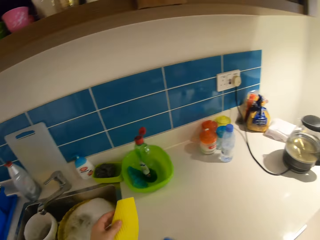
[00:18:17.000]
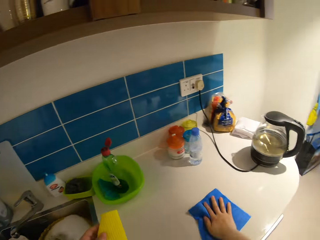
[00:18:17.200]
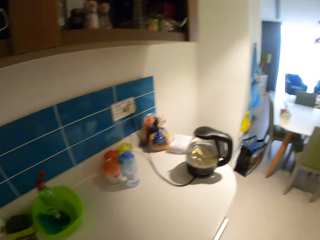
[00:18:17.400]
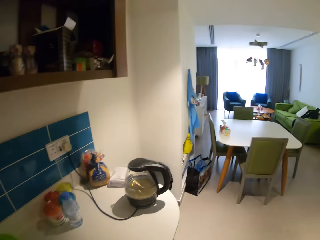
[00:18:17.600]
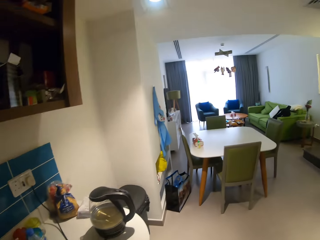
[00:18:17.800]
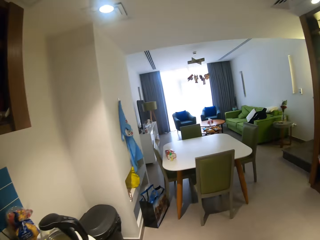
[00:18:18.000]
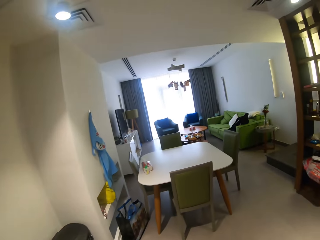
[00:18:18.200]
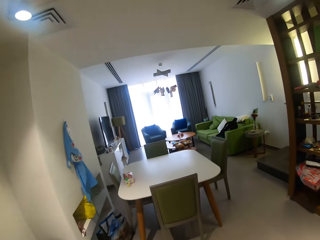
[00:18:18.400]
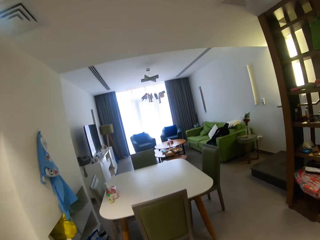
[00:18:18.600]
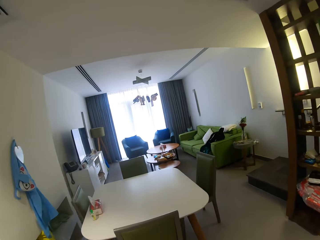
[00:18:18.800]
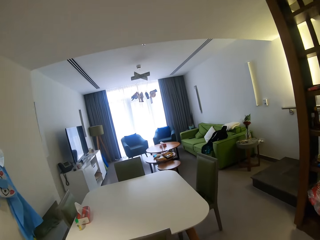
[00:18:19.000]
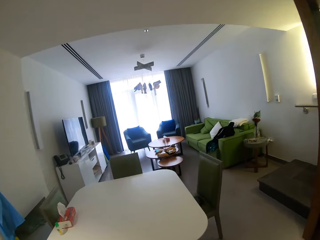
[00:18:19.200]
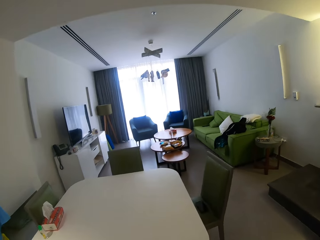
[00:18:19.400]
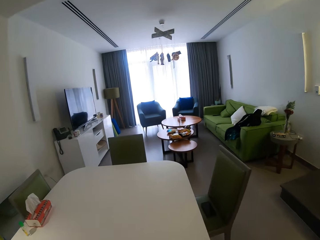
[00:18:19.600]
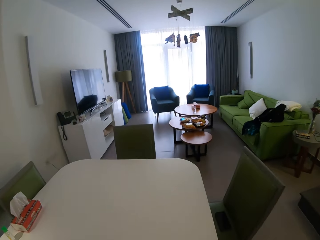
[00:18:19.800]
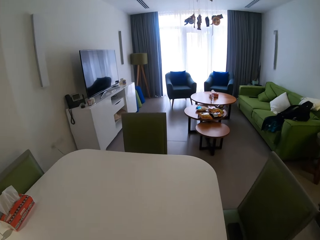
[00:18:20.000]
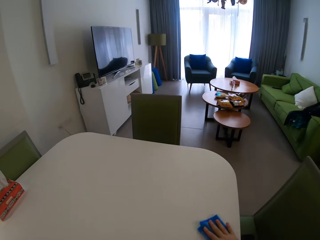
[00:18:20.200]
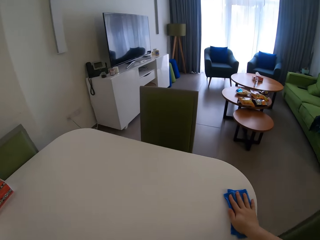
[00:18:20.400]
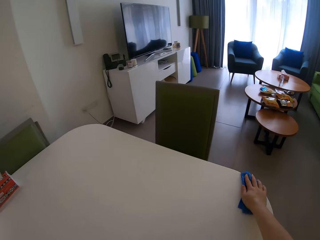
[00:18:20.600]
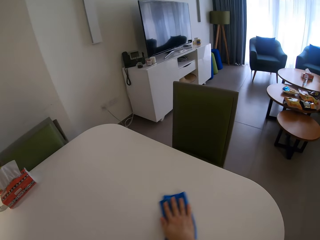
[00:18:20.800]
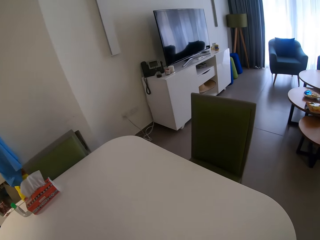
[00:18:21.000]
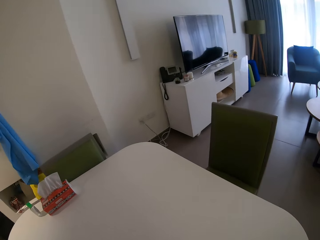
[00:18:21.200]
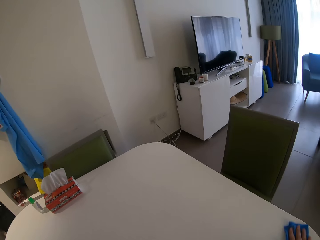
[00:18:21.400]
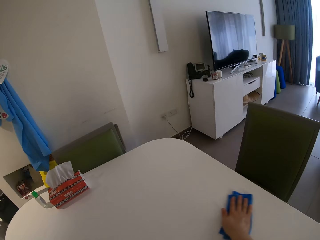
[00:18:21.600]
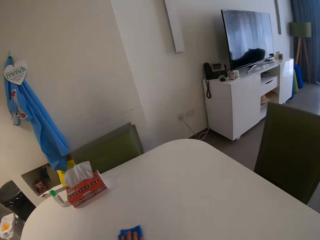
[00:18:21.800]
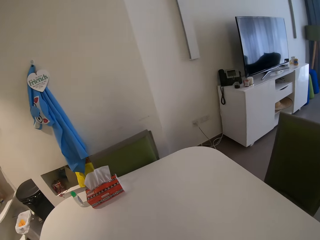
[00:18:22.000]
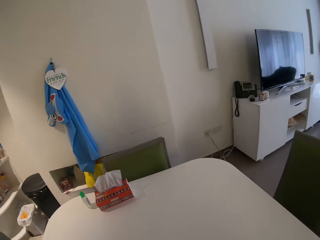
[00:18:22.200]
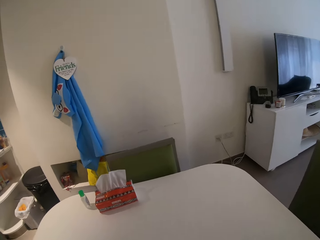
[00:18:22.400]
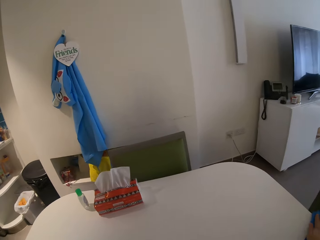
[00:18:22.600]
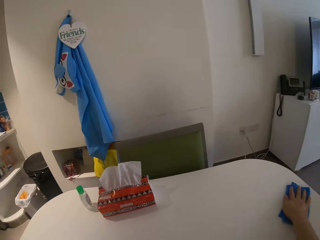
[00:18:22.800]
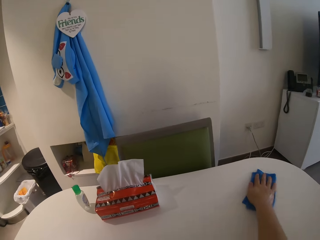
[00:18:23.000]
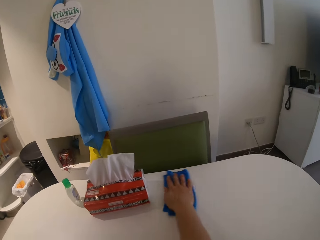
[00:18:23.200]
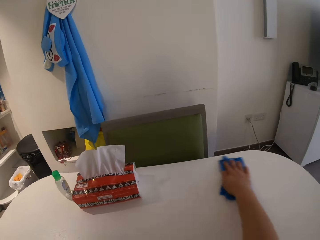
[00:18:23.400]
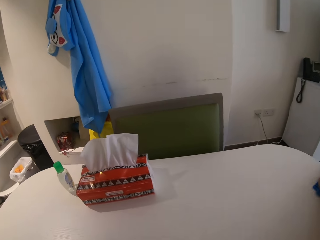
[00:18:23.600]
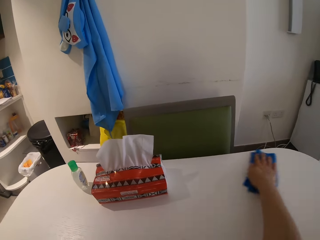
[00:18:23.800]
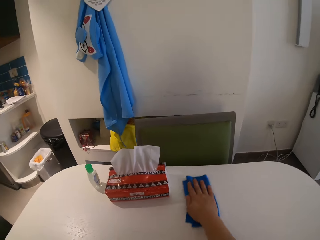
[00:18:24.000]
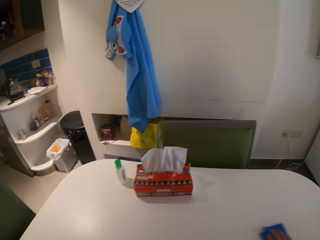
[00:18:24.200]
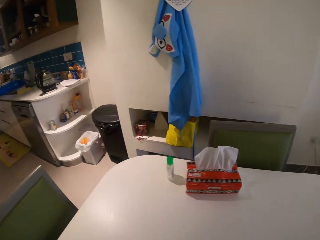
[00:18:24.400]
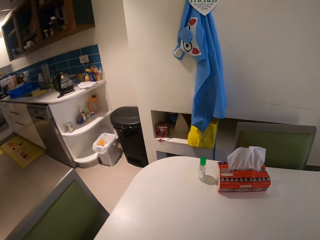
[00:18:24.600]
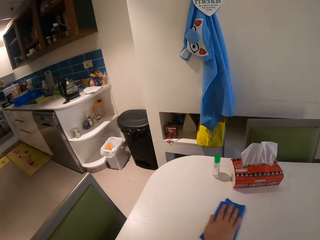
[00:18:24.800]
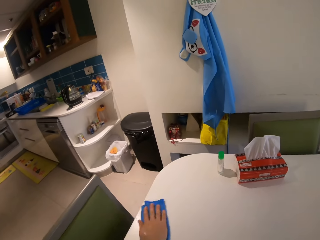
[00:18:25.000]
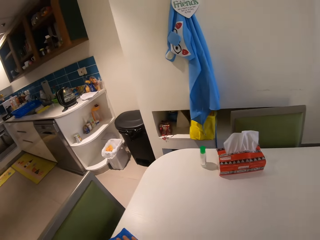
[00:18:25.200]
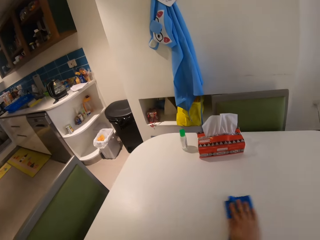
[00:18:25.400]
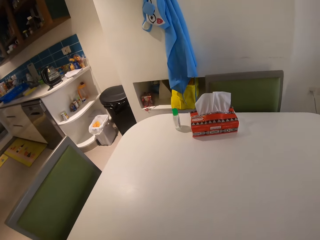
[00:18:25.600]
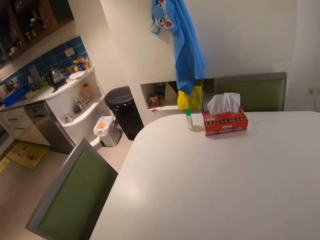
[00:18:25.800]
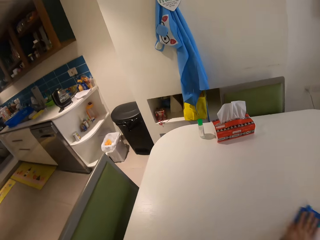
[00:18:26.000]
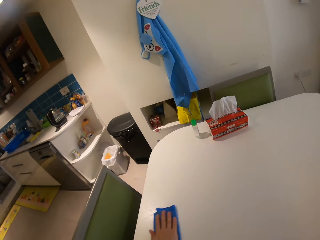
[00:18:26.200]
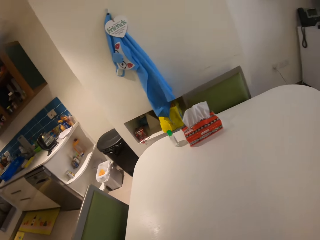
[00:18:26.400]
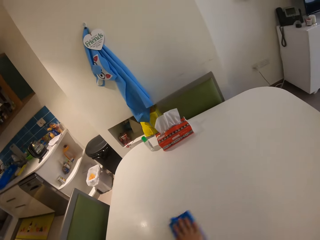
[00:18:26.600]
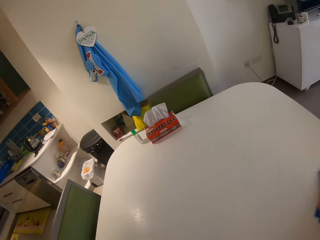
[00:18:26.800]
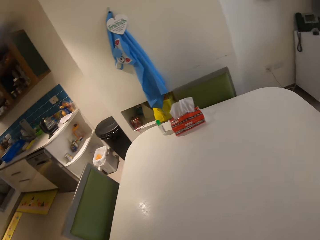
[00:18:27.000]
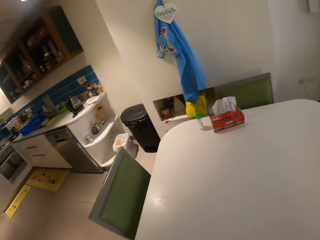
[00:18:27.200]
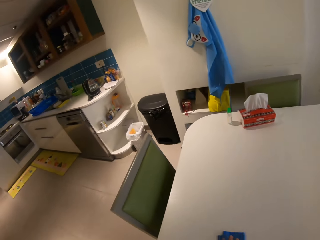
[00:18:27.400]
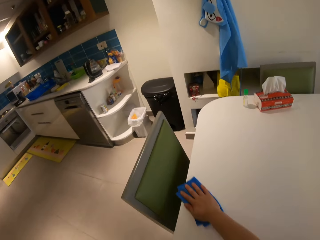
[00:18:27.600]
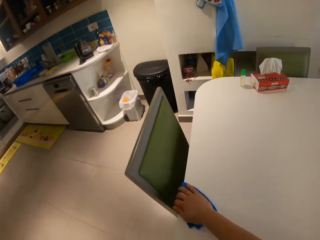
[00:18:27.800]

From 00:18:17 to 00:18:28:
The camera wearer moves towards the dining table. She cleans the dining table with the napkin in her right hand.

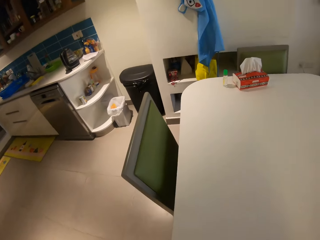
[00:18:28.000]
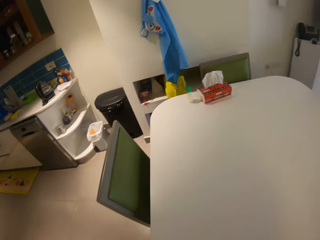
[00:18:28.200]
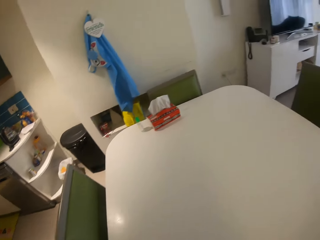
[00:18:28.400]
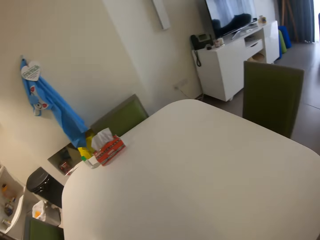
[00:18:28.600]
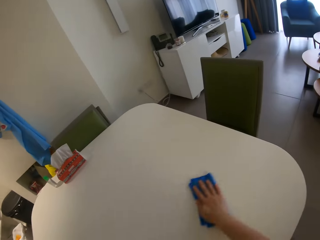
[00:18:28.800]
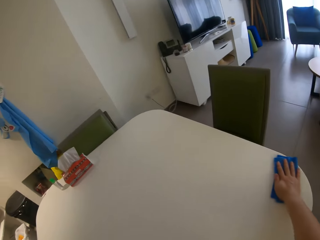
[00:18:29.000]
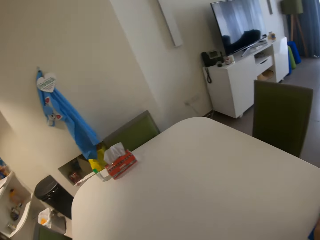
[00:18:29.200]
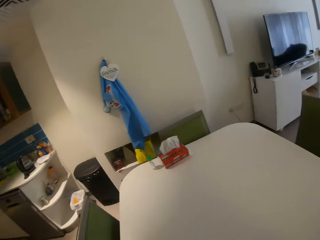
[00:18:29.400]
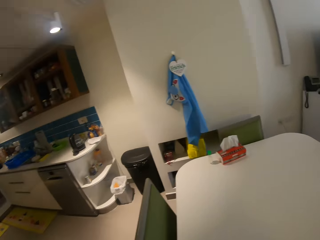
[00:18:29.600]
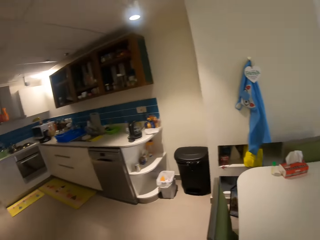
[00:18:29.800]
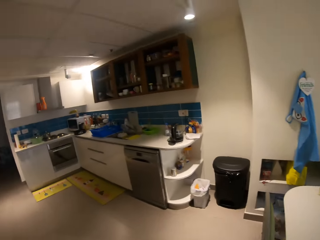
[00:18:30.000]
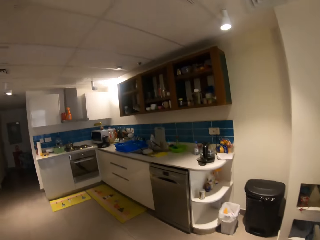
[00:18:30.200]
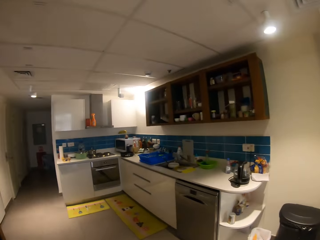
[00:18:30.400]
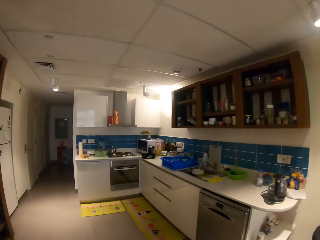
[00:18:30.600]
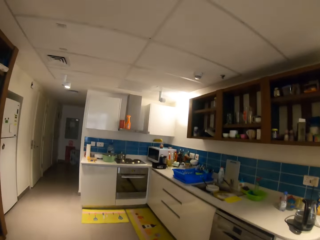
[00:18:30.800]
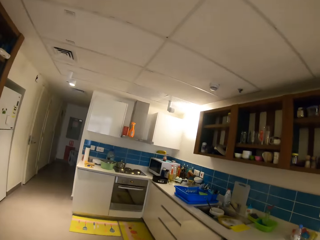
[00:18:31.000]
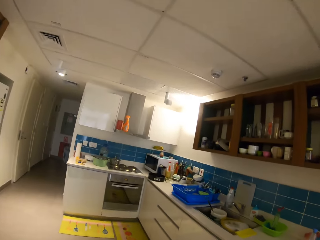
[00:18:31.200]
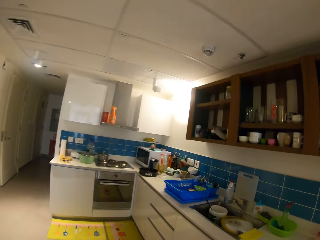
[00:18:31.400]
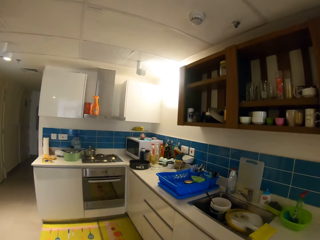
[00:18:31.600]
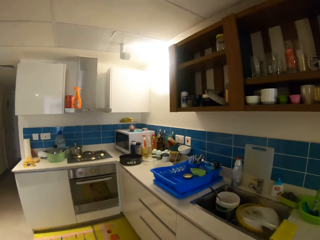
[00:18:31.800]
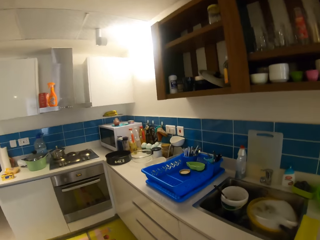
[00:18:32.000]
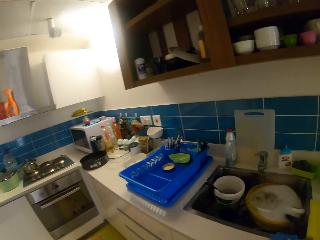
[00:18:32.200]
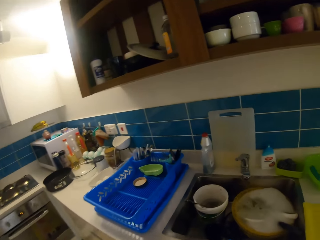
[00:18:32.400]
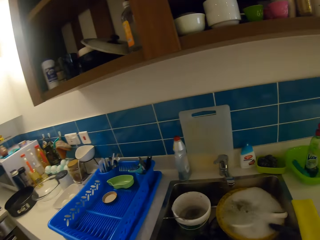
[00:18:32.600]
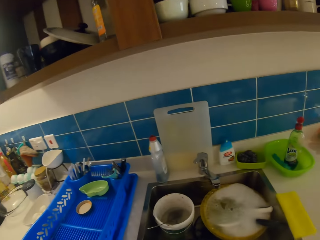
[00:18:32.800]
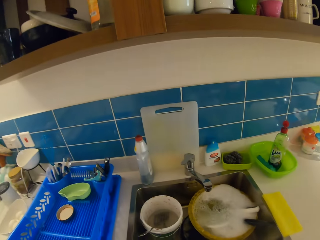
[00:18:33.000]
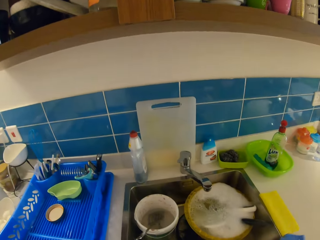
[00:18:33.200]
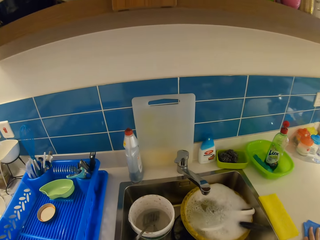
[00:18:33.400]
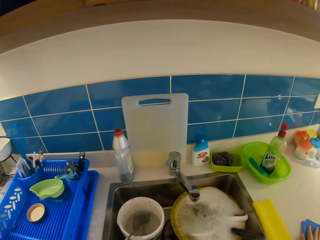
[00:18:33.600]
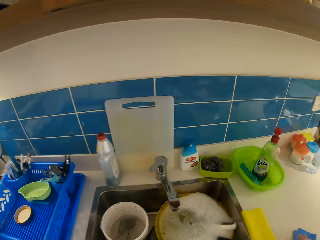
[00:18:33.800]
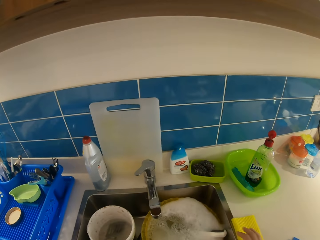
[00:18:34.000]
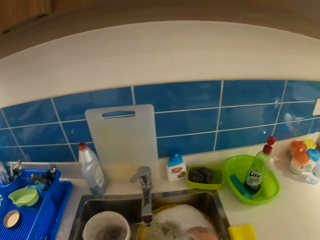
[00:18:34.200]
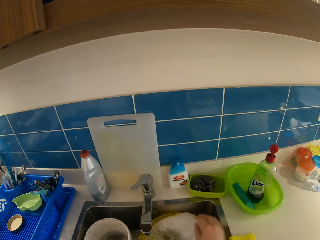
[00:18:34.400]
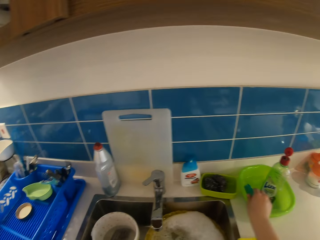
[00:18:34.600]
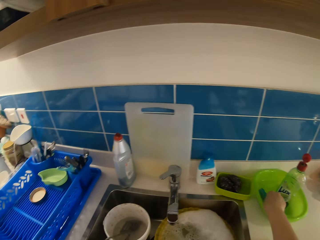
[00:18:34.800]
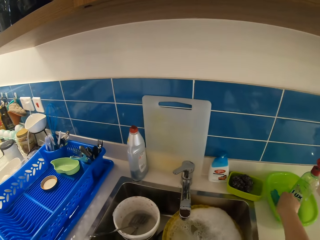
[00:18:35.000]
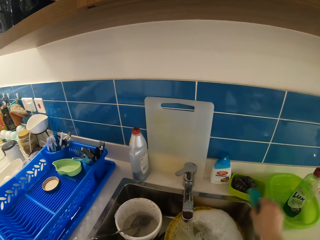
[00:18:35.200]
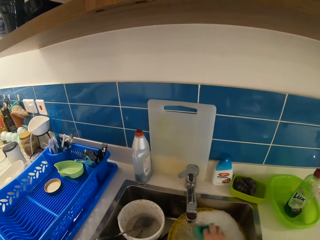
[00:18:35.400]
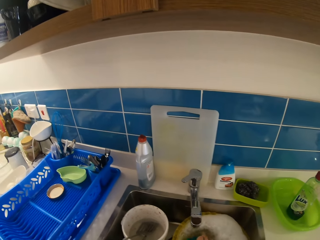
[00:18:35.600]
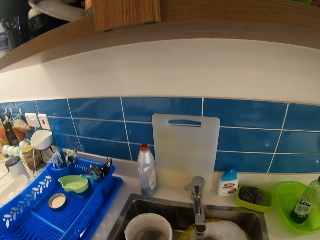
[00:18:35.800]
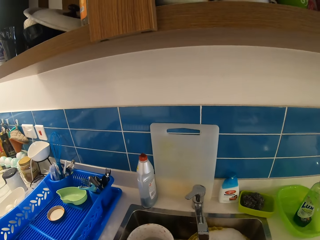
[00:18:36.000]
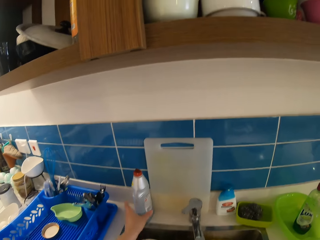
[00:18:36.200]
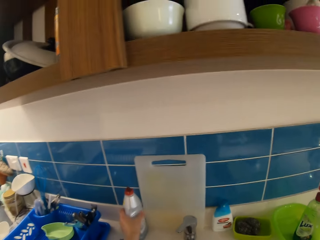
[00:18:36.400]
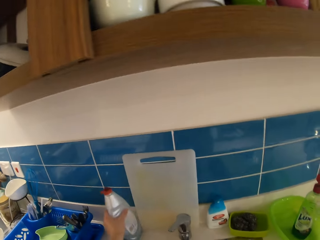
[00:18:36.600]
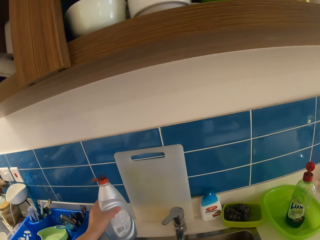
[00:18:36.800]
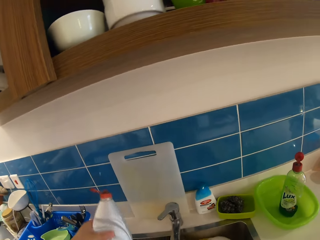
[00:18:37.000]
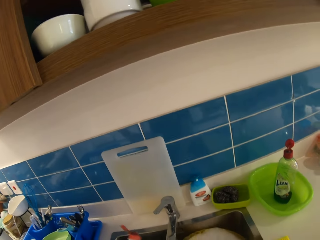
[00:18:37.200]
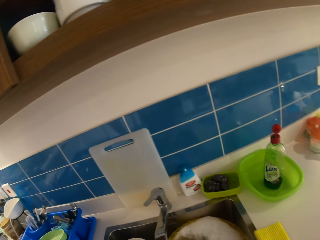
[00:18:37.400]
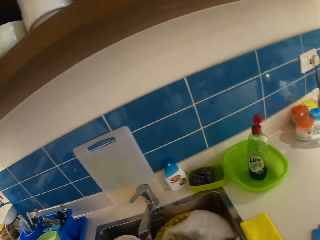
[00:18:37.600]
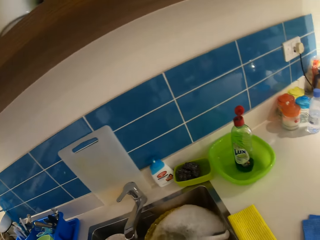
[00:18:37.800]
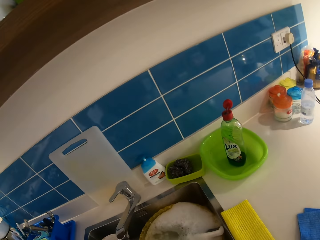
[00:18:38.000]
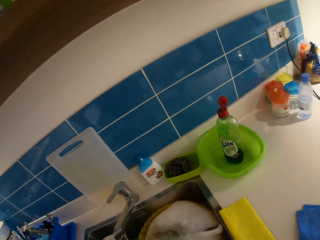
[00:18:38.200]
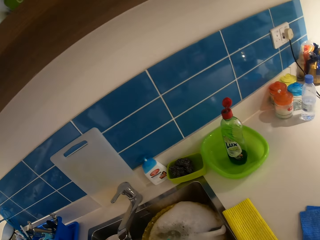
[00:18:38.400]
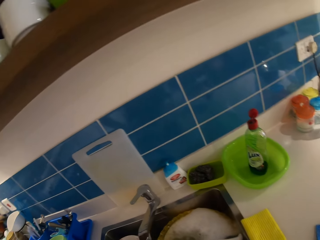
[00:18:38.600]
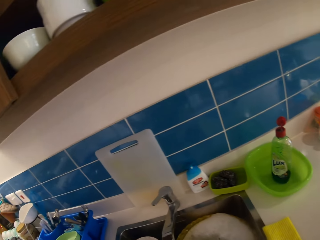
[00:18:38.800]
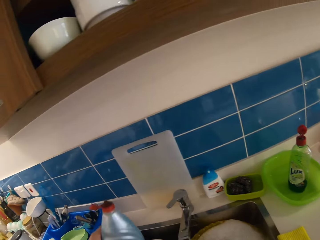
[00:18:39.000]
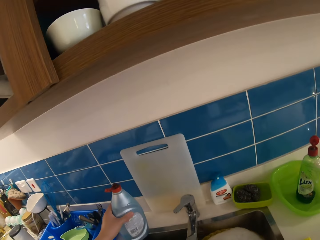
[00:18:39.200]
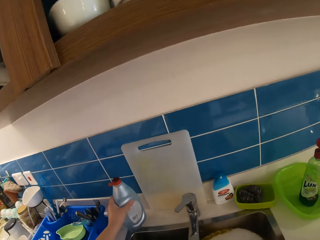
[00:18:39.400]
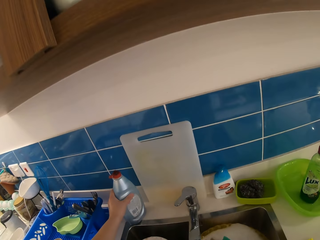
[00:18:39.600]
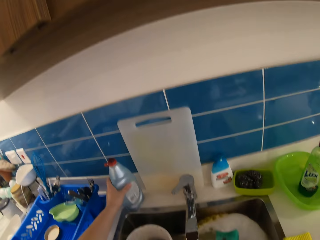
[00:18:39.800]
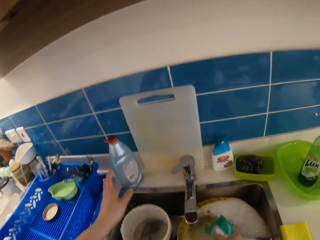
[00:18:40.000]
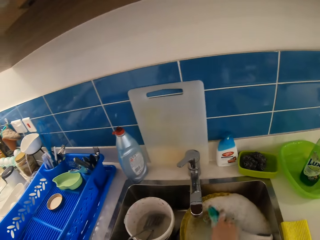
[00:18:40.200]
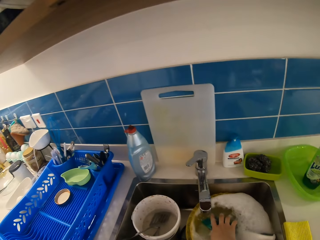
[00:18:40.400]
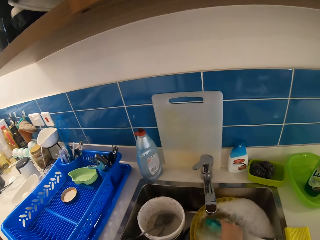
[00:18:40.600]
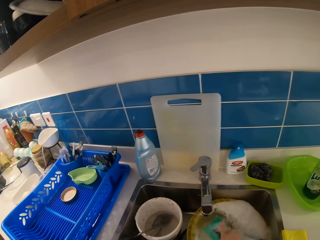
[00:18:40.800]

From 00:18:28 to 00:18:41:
The camera wearer moves towards the kitchen. She puts the pad on the surface. She picks up a sponge from a bowl with her right hand. She takes a dishwashing liquid from the top of the sink with her left hand. She pours the dishwashing liquid into a bowl of water with her left hand. She drops the dishwashing liquid on the top of the sink with her left hand.
